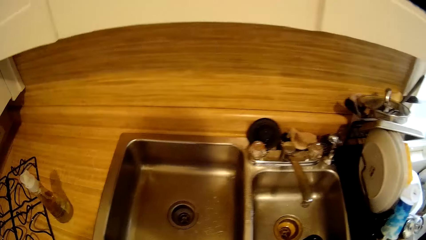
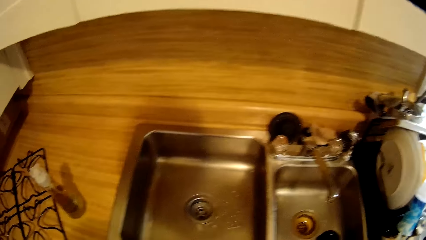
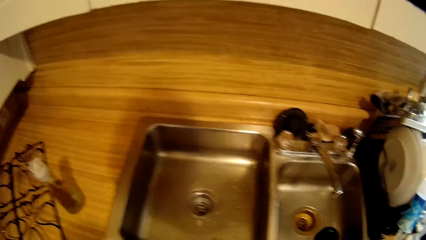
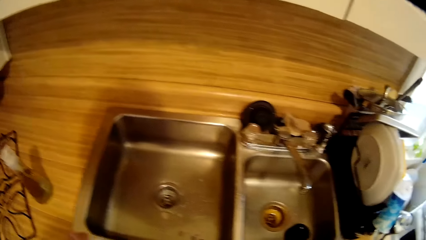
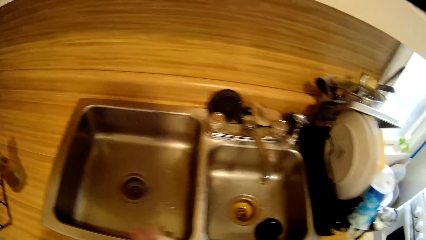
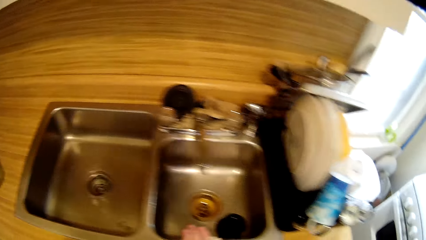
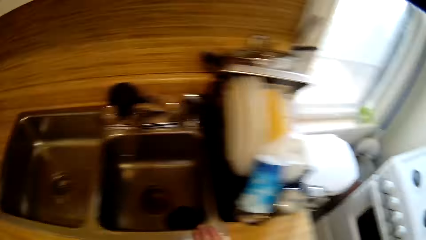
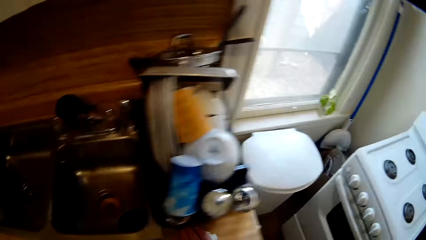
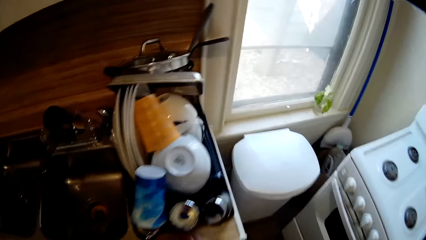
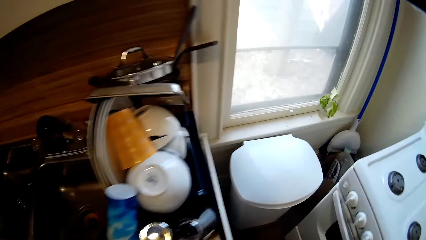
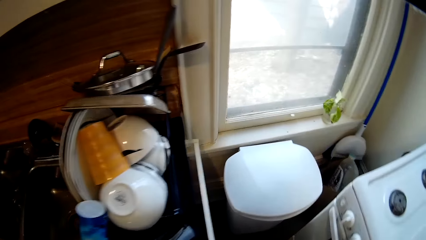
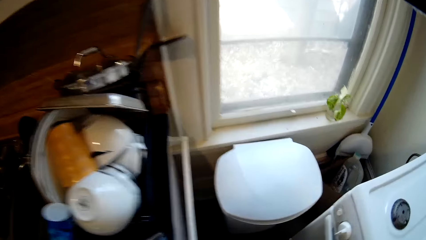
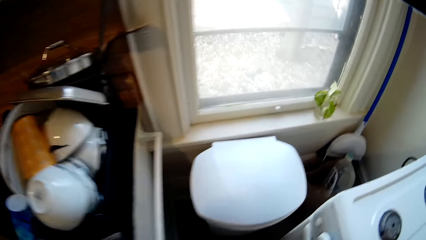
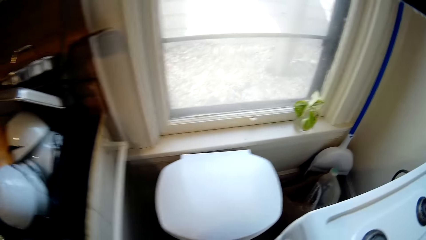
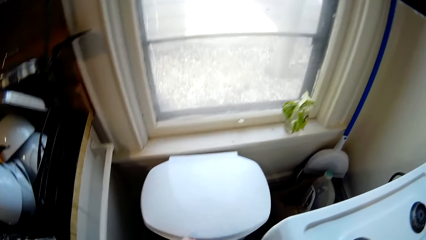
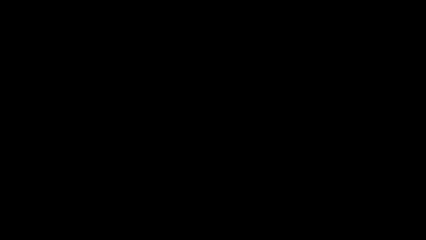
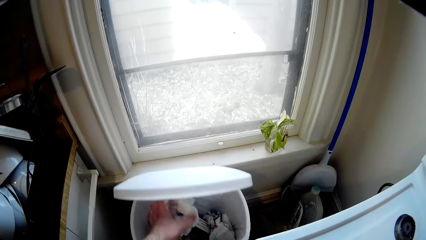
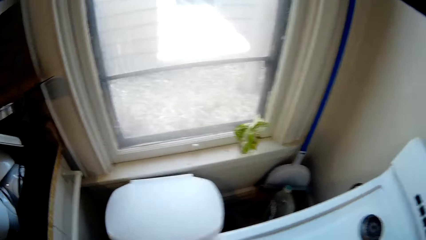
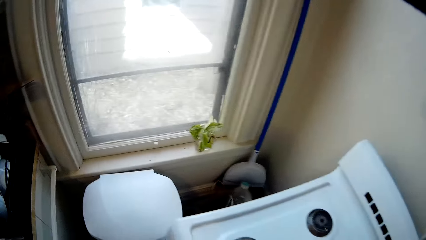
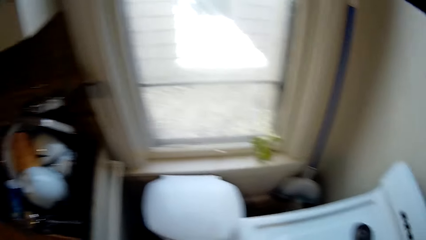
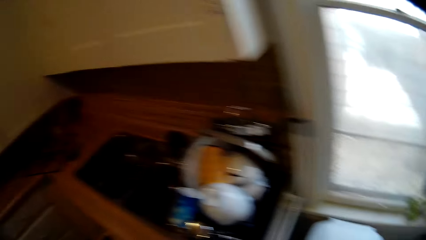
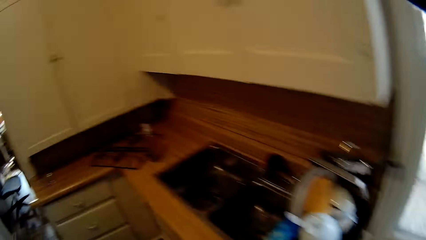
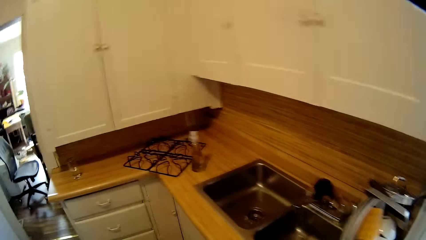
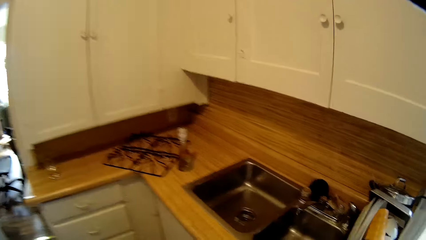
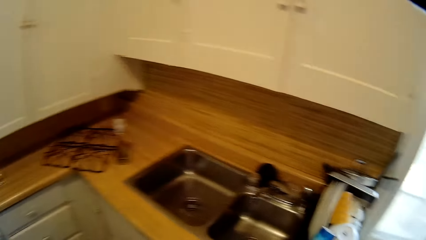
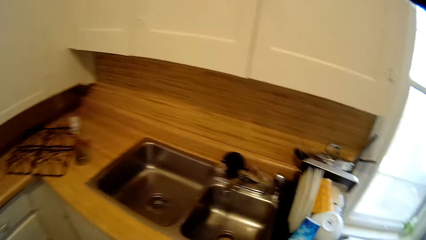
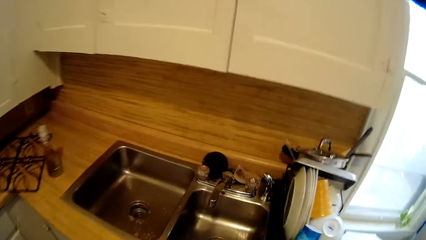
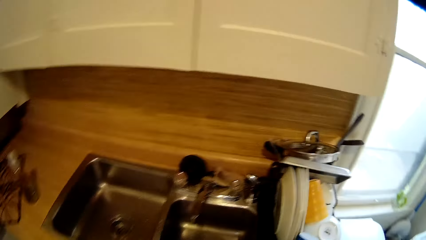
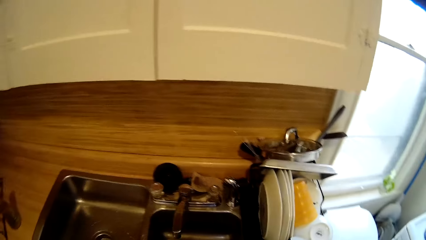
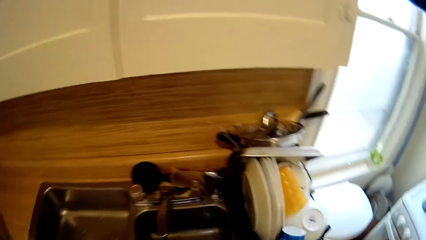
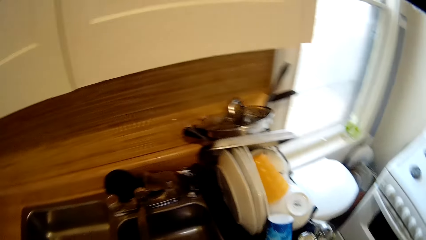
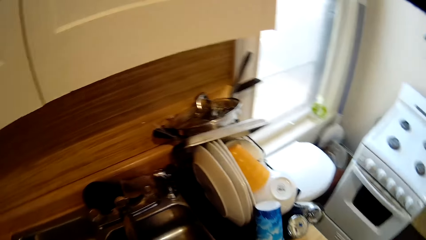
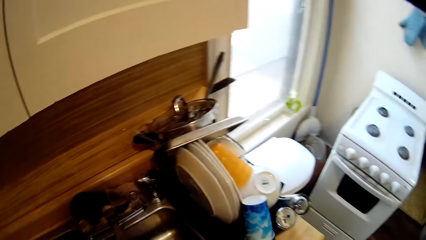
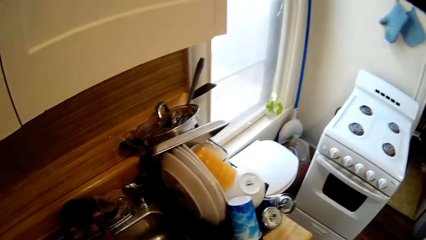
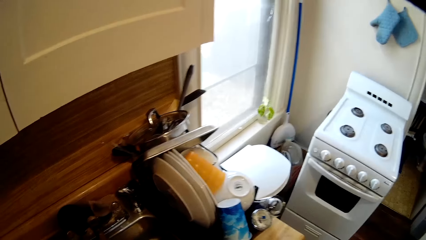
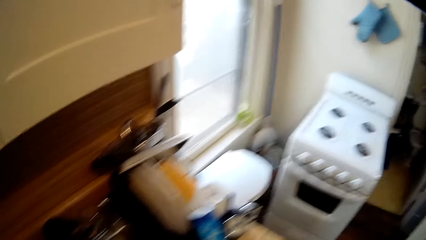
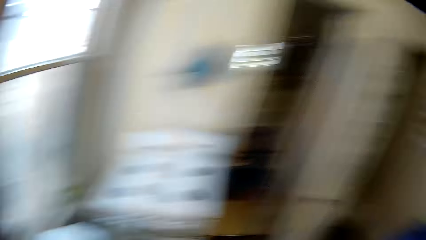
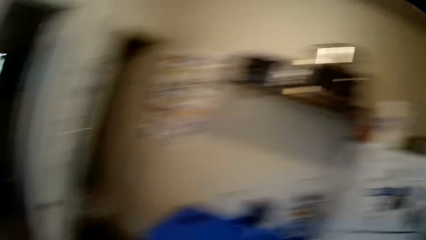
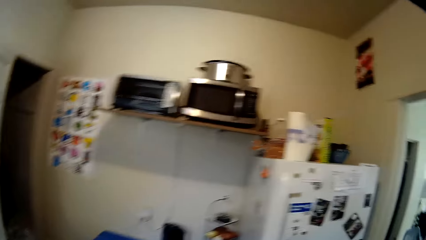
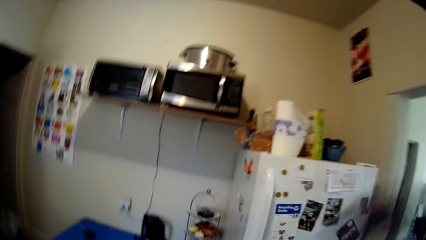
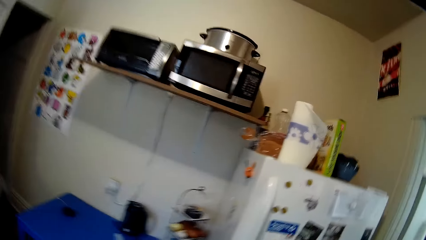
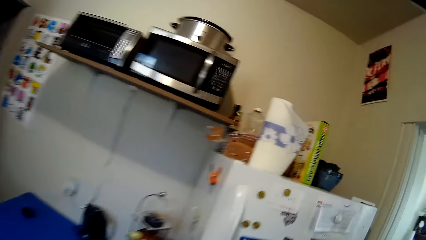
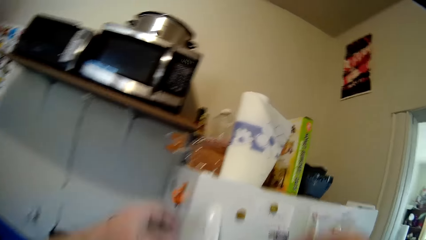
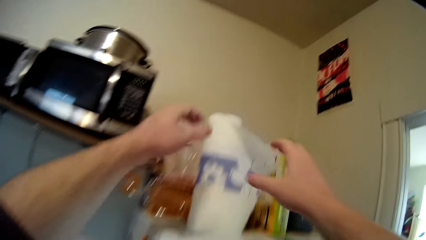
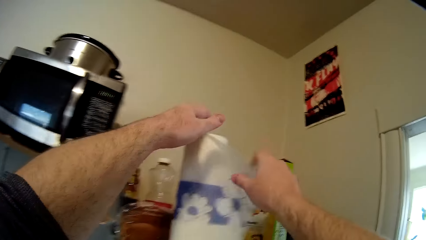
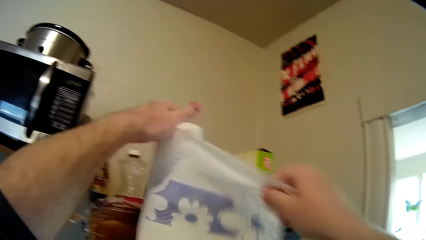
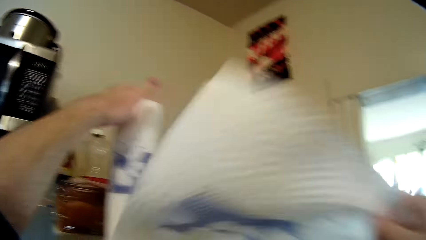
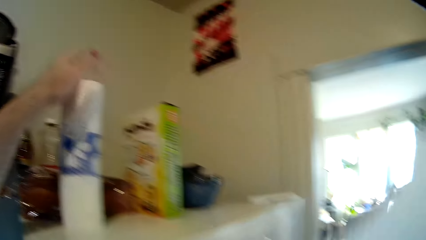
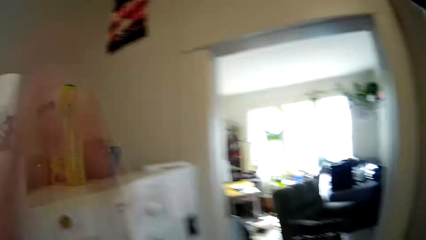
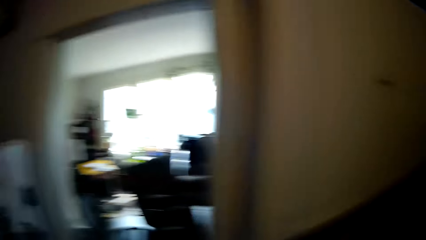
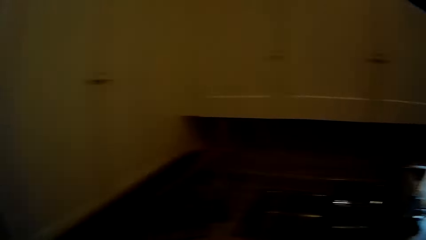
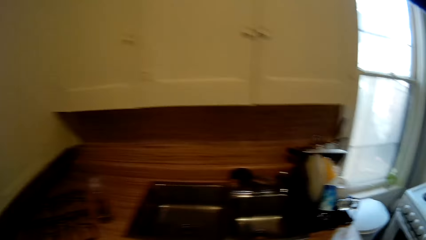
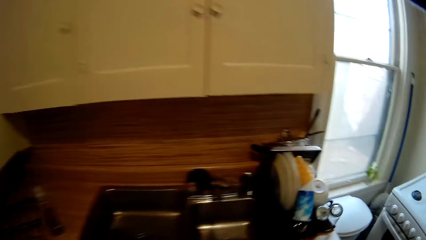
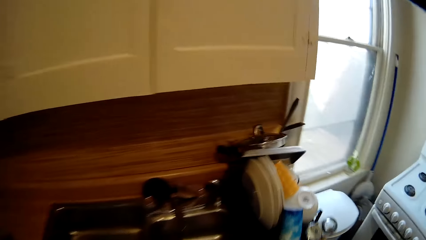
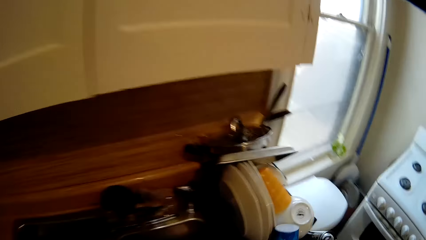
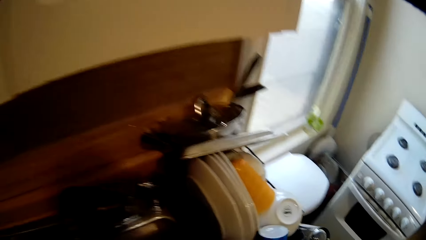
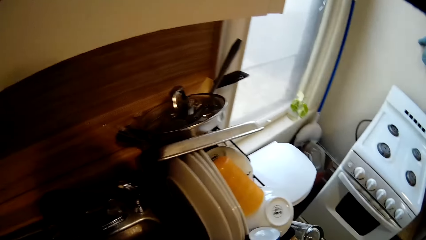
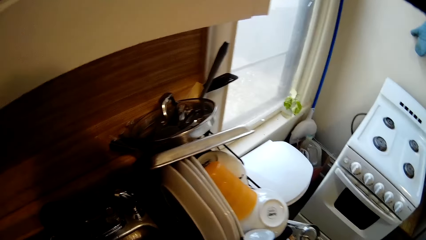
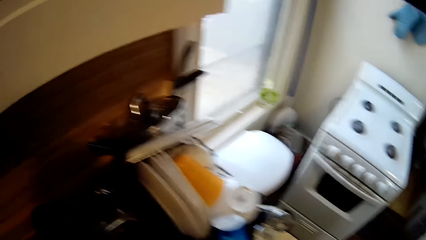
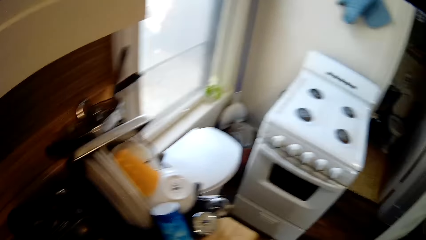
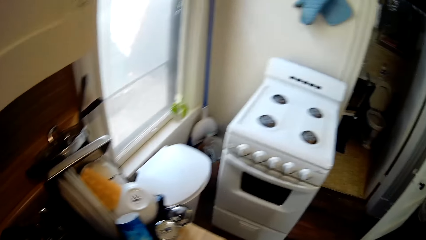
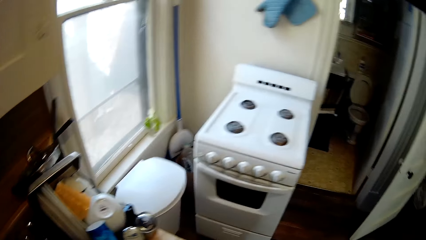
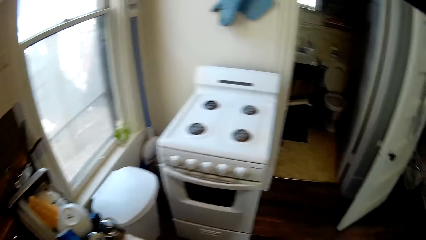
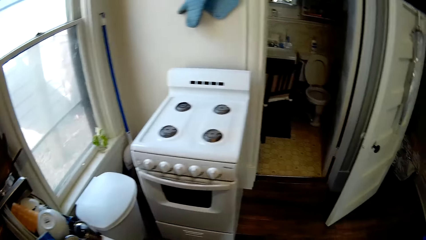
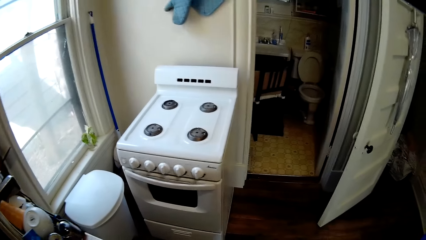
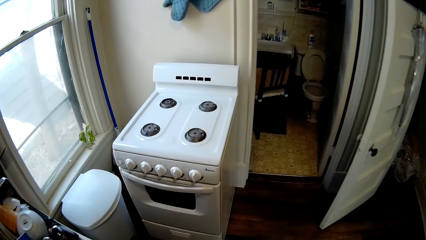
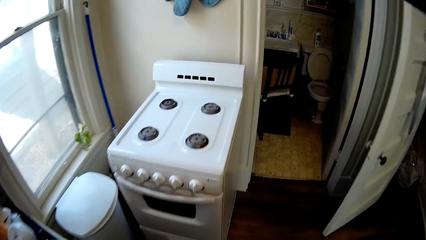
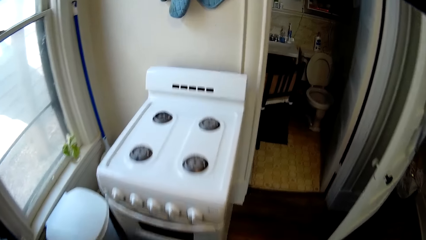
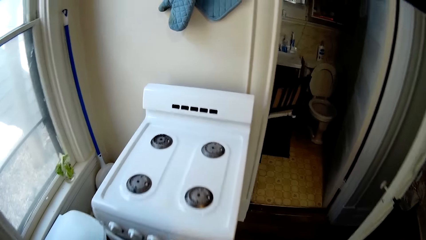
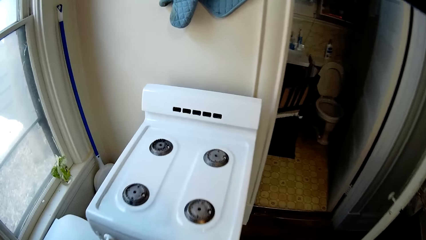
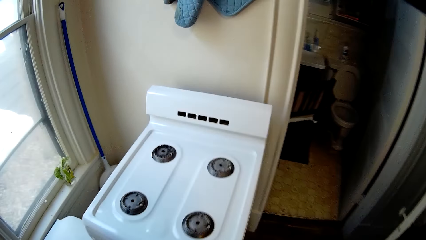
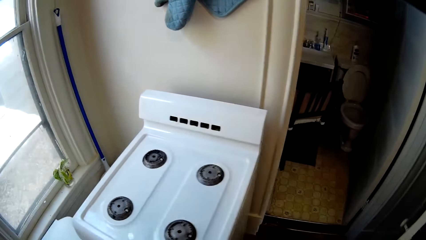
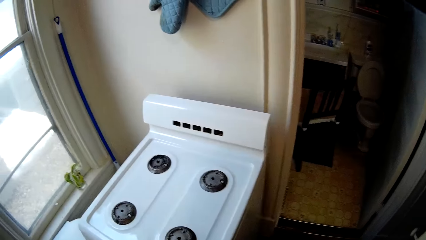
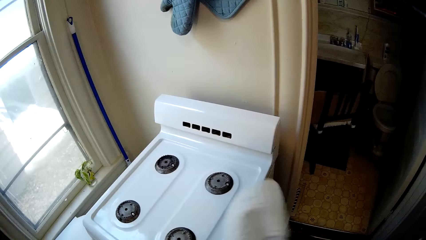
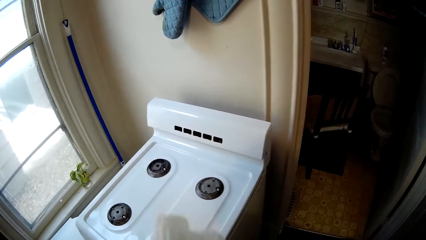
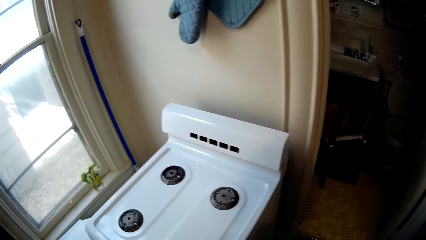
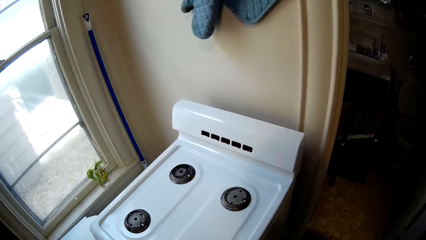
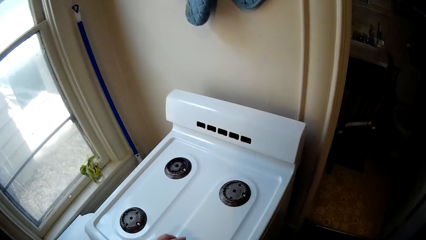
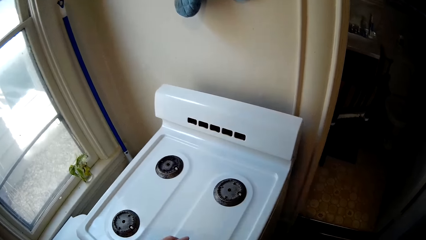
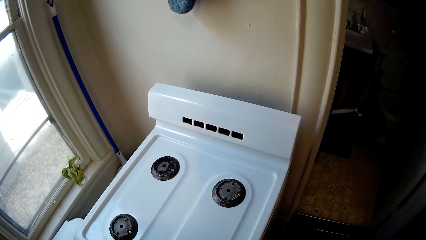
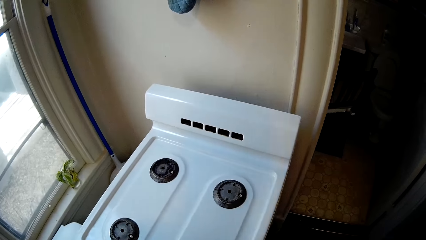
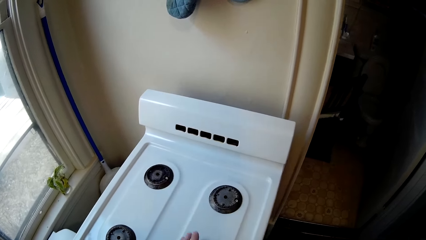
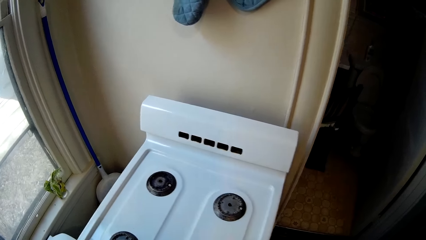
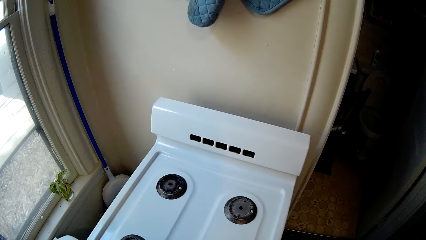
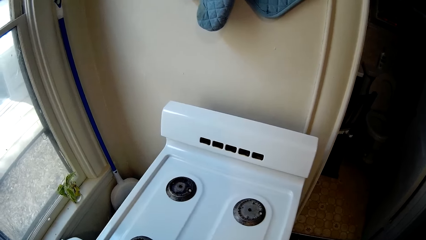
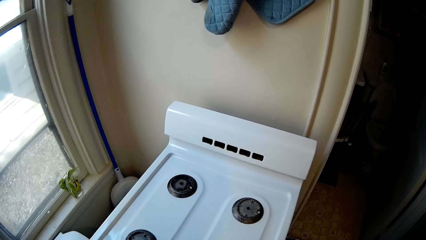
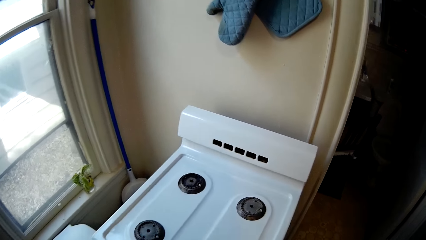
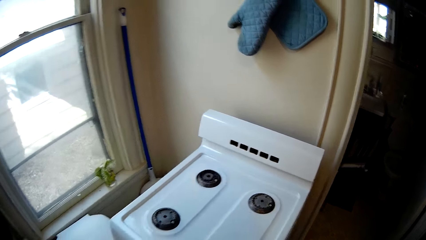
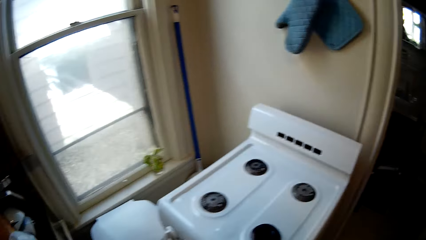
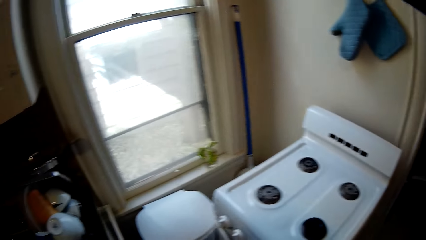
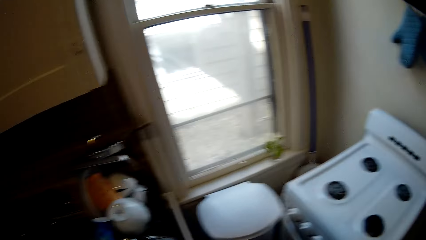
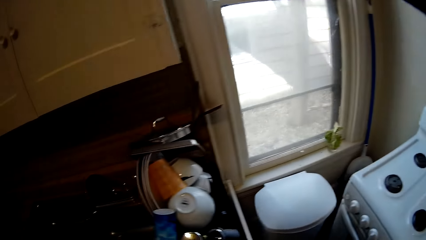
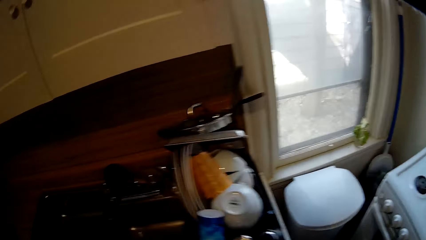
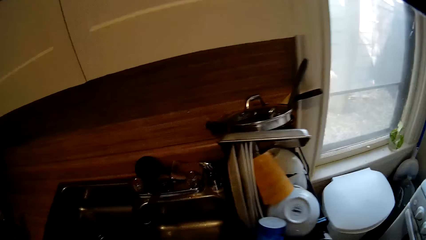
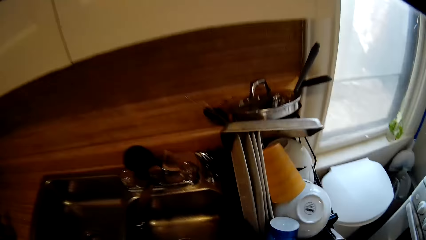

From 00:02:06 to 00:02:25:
The camera wearer throws the paper towel in the dustbin. They cut a paper towel. They wipe the cooker.
